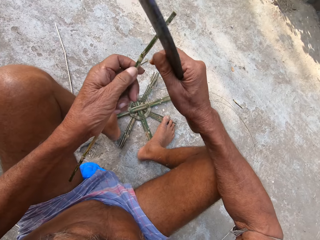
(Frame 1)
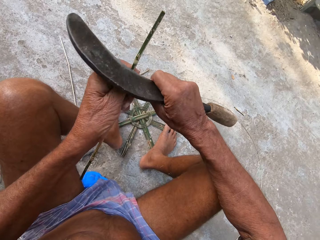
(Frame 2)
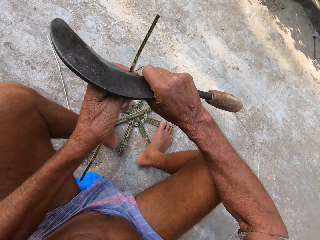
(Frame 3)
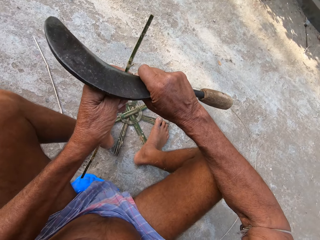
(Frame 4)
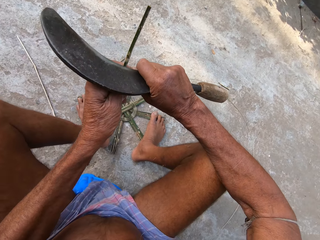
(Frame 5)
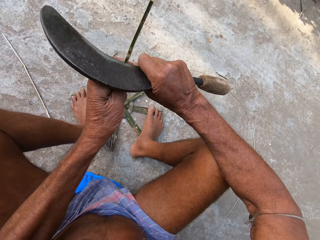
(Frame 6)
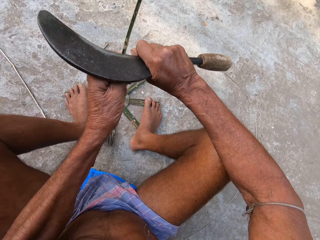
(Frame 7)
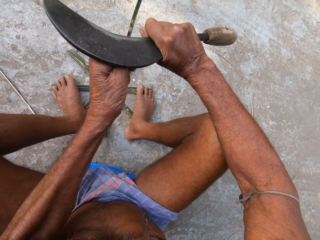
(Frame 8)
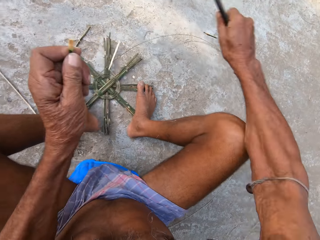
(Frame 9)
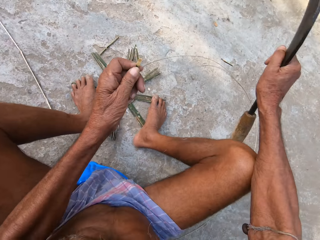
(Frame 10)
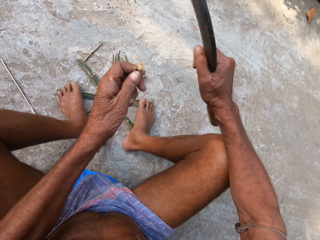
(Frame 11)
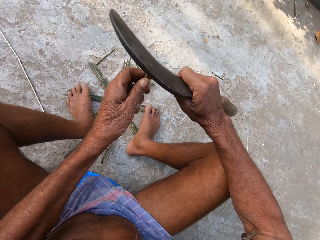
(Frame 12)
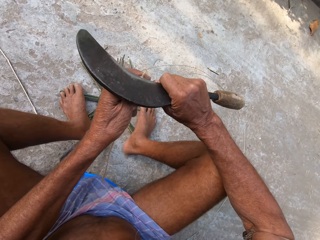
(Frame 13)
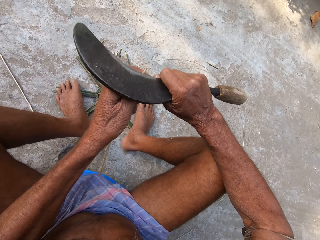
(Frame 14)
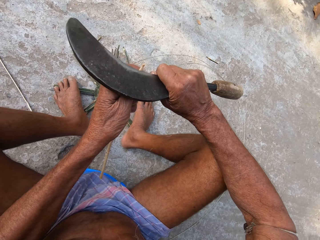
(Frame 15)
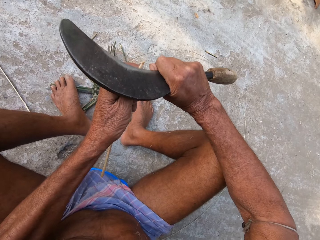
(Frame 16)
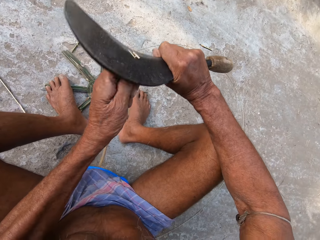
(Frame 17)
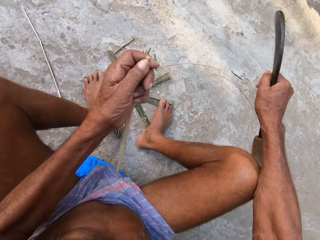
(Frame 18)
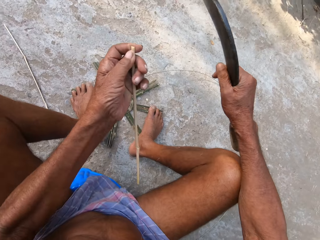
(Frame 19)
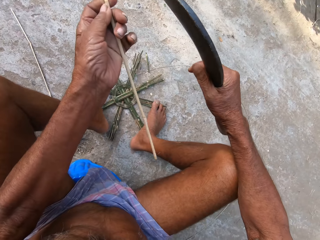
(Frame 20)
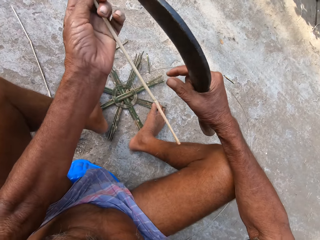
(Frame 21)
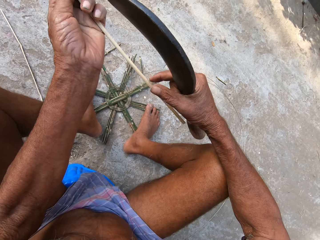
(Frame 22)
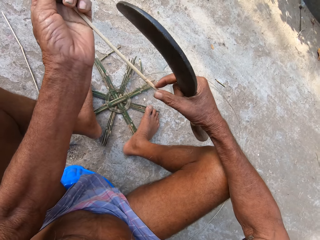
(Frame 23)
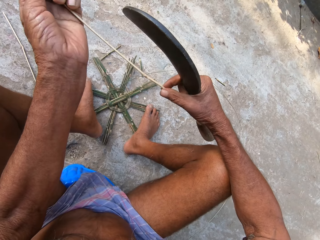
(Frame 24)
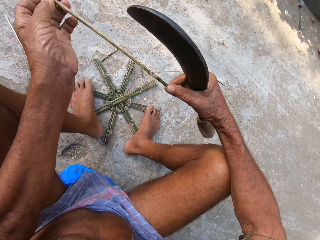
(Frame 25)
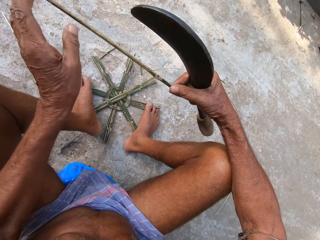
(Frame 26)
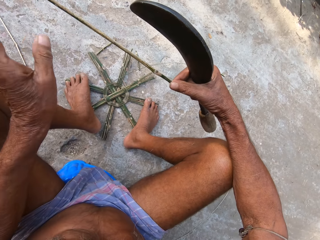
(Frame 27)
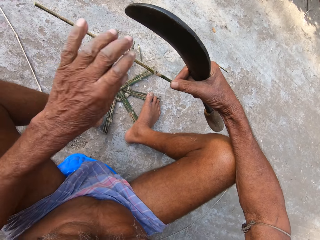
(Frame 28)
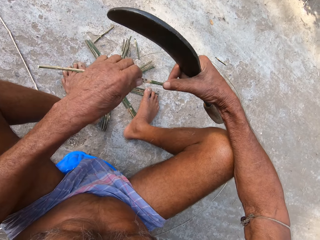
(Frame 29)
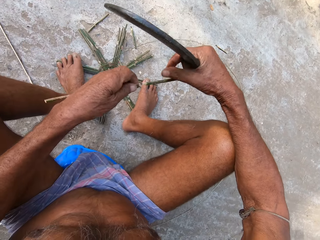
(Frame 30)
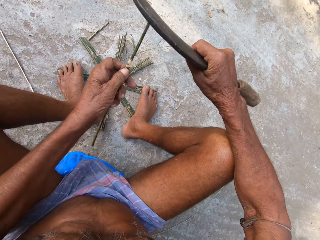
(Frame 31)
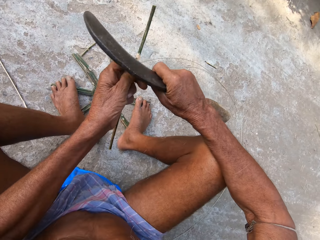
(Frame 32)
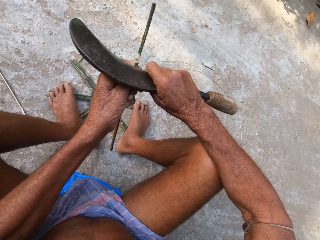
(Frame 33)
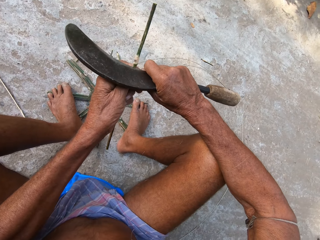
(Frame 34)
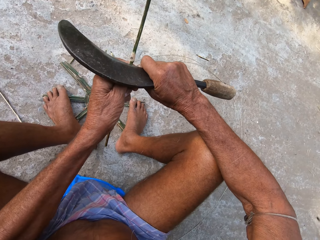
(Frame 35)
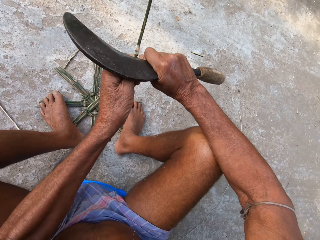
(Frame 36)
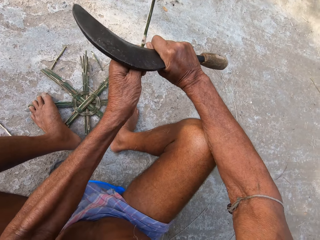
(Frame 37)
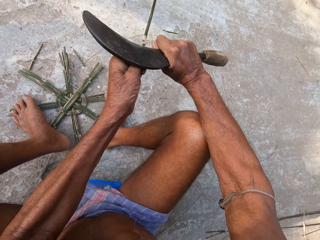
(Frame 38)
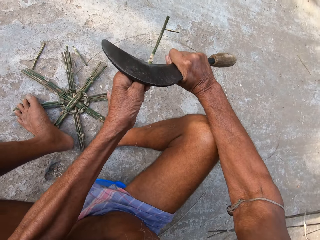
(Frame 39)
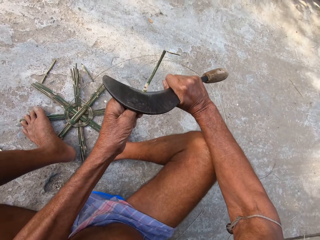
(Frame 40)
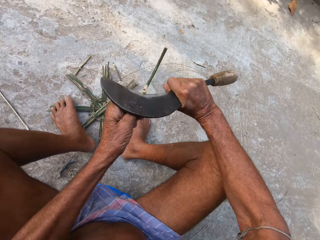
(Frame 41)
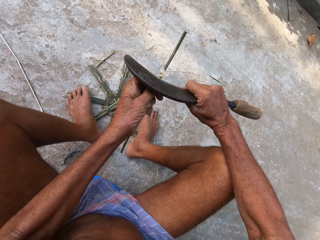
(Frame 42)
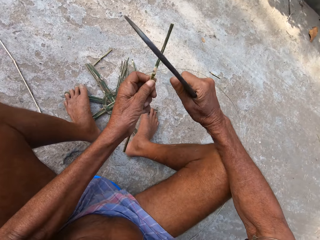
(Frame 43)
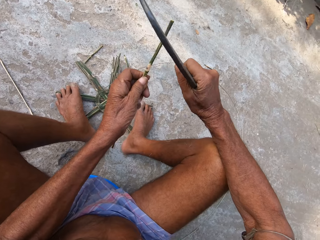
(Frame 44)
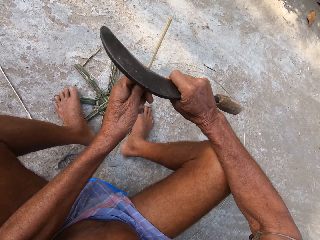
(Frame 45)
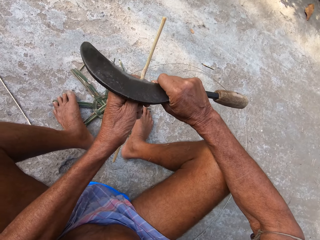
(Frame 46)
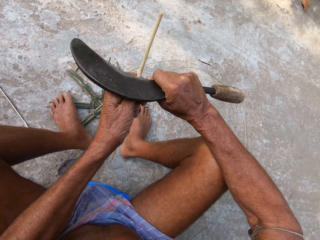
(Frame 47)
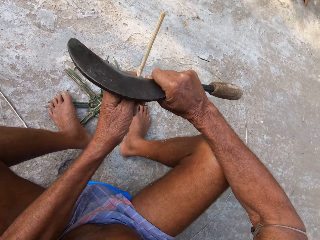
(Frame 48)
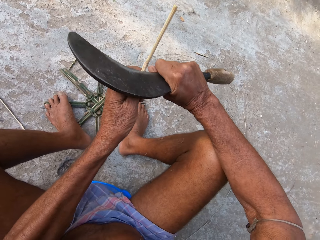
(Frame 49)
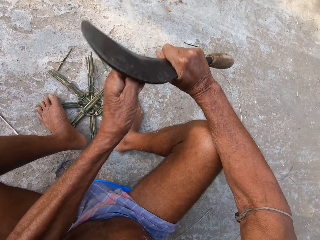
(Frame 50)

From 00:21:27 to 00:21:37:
The camera wearer cuts the bamboo stick in his left hand with the machete or sickle in his right hand. He sharpens the stick with the sickle. He adjusts the stick on his hands. He turns the bamboo stick around with both hands. He sharpens the stick with the sickle. He cuts the bamboo stick in his left hand with the machete in his right hand.

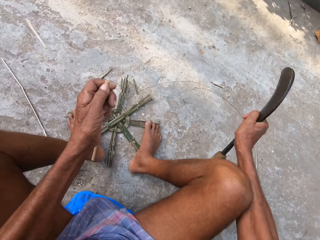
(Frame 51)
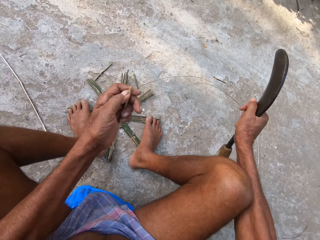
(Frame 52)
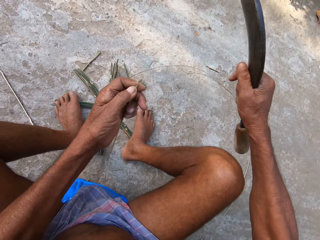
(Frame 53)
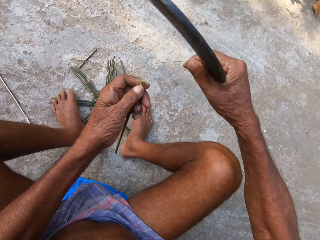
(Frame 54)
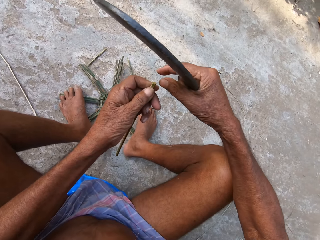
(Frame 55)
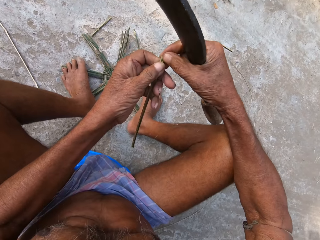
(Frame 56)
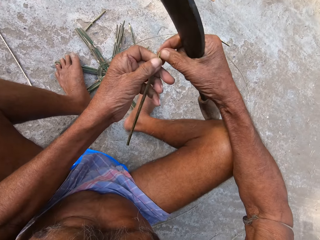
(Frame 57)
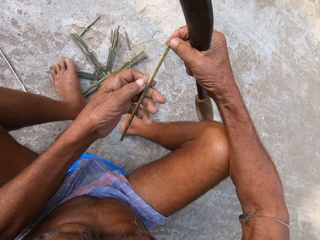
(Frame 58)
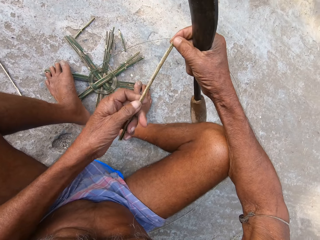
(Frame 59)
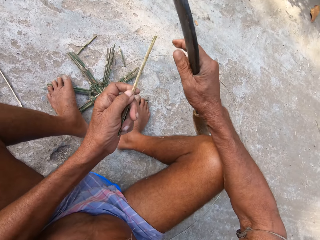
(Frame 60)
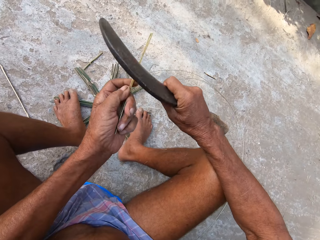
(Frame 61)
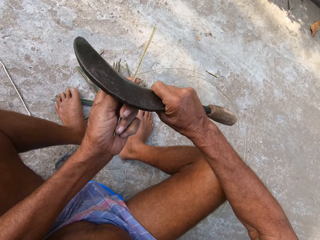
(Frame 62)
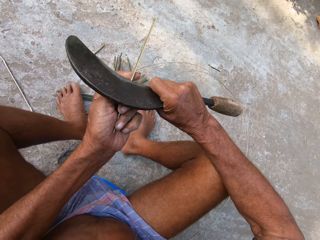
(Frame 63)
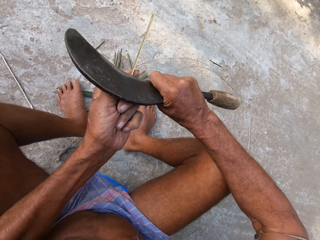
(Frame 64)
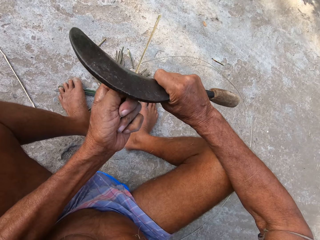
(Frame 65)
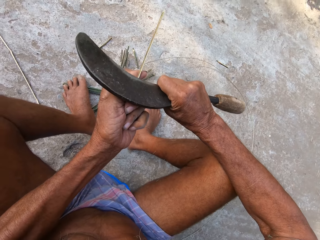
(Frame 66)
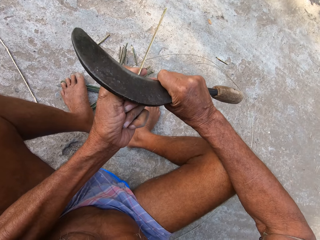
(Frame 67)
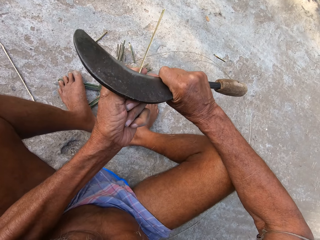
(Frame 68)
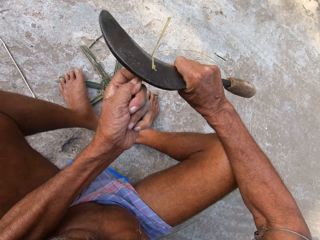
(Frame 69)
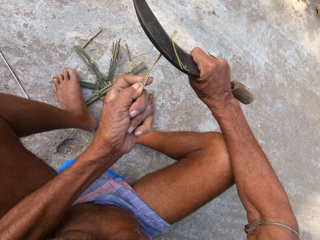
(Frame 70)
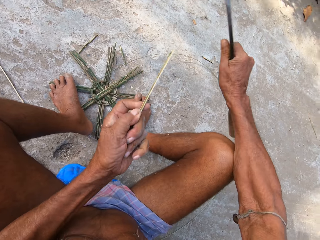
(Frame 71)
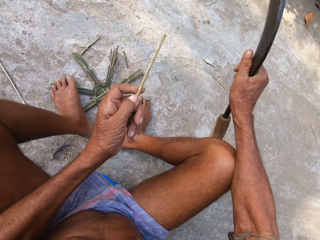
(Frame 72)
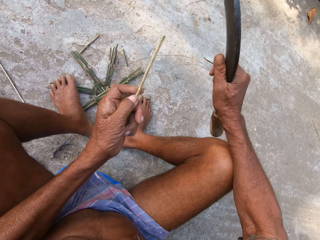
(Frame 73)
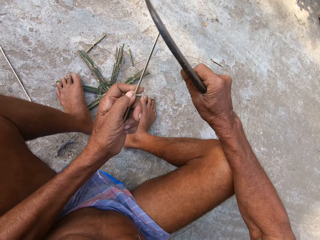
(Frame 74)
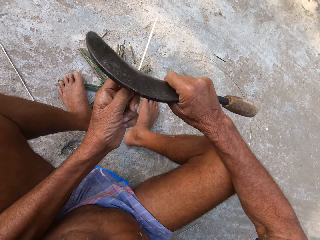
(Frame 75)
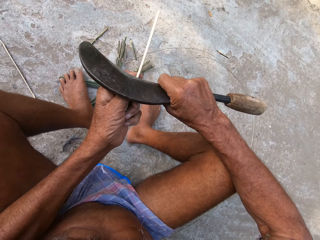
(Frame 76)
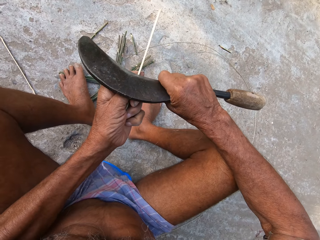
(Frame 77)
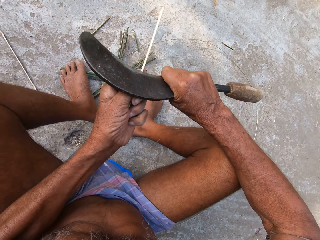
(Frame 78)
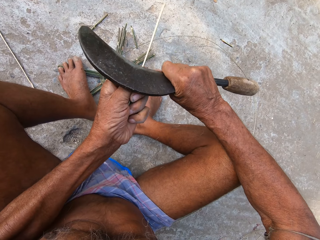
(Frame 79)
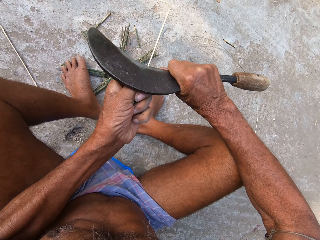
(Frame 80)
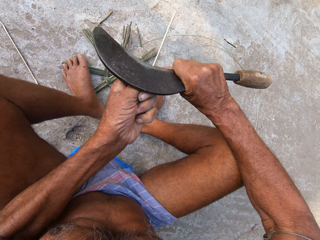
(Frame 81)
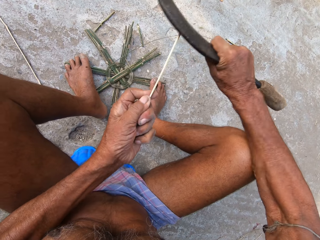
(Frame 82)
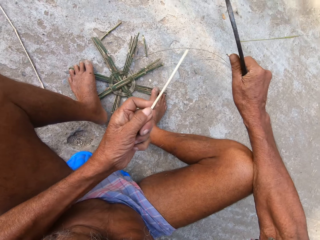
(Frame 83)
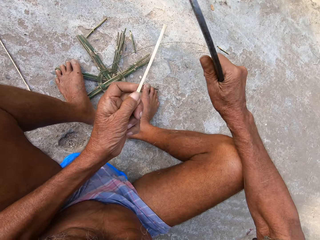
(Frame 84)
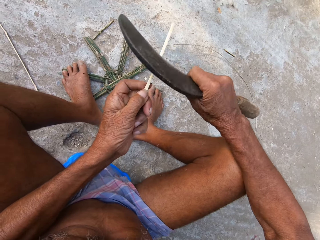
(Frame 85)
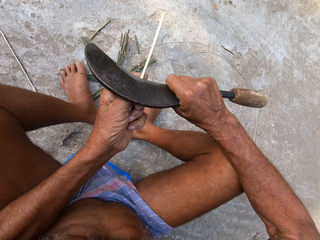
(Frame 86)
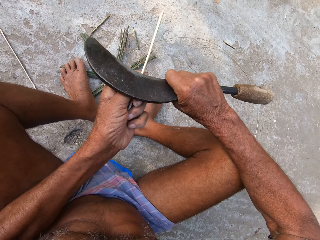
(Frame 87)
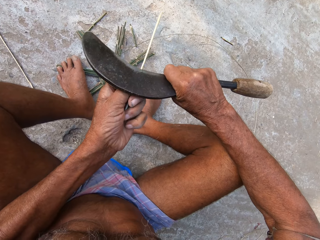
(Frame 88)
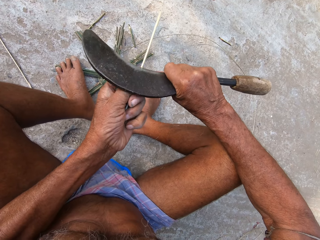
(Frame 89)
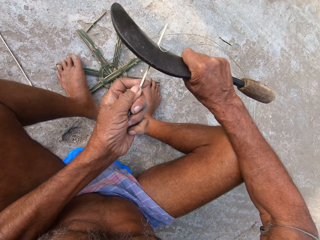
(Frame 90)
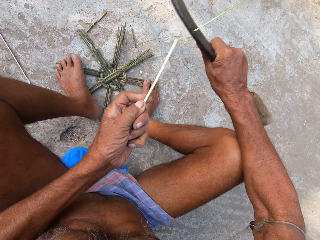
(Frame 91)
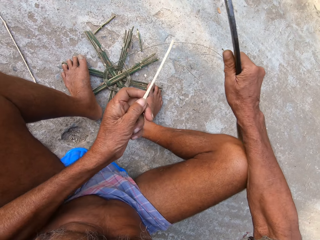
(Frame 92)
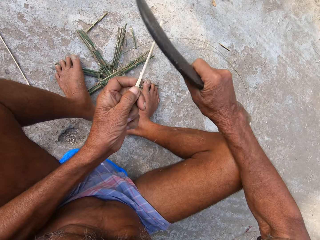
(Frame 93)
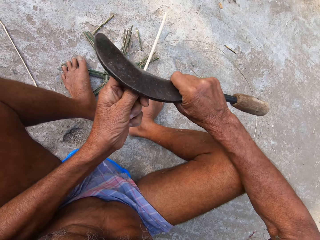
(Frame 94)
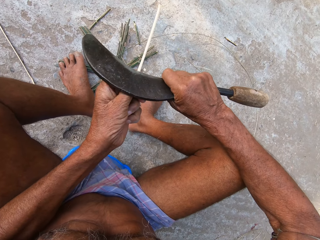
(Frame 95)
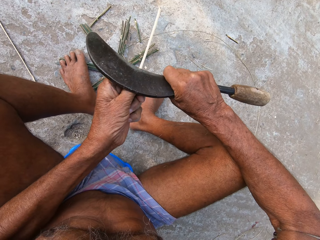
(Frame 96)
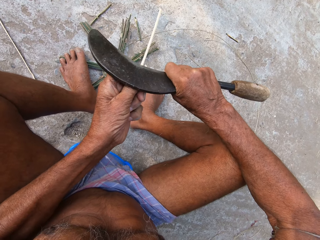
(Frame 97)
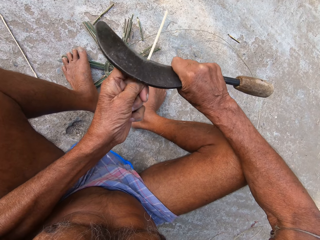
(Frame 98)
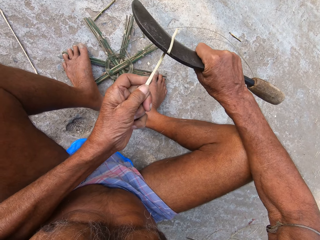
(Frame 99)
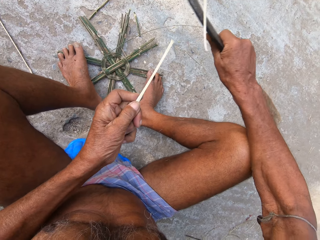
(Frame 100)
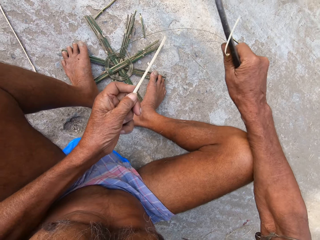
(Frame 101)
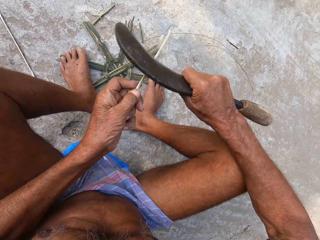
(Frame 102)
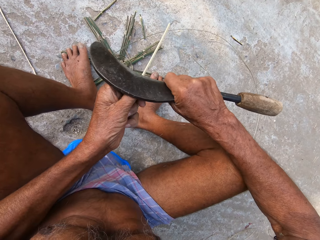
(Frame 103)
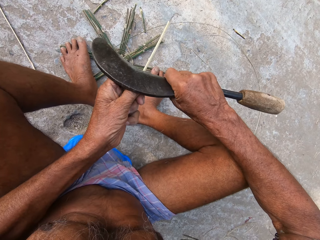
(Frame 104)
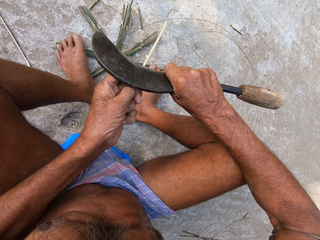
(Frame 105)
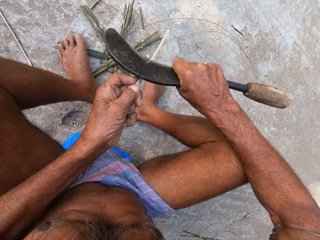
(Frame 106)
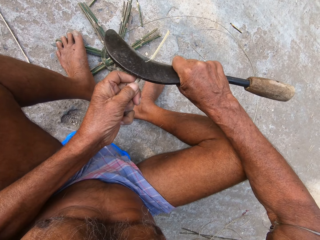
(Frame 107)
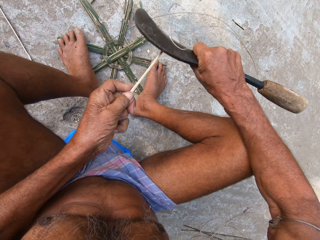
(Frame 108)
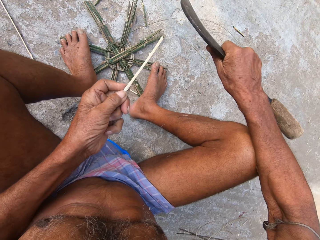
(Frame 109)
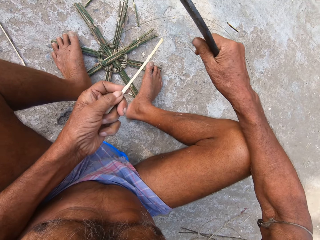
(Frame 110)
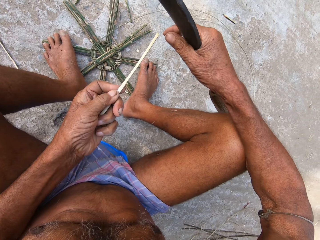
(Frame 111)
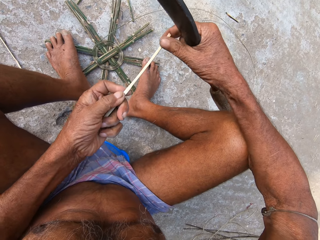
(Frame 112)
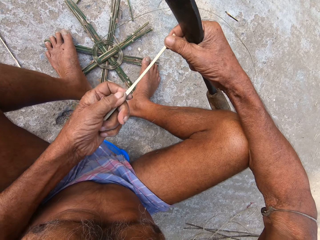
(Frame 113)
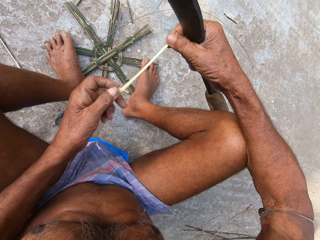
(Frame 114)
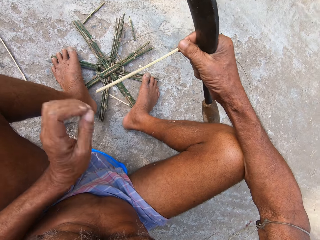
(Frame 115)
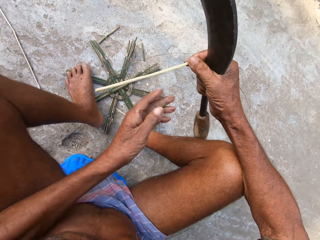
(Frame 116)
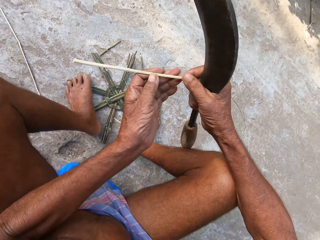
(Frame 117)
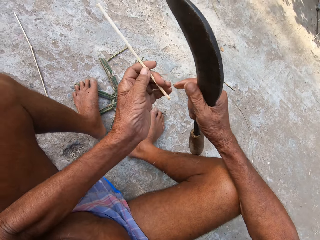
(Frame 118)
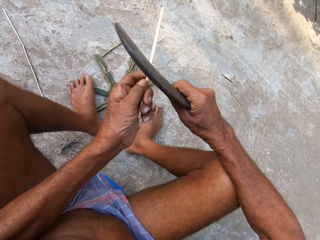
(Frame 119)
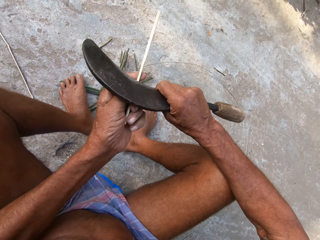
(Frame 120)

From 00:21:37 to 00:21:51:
The camera wearer adjusts a stick on his hands. He sharpens the stick with a sickle or machete. He trims the bamboo stick with the machete in his right hand. He adjusts the stick on his hands. He turns the bamboo stick around with both hands.
